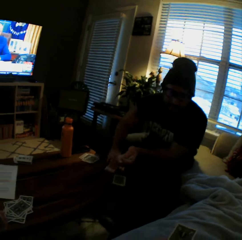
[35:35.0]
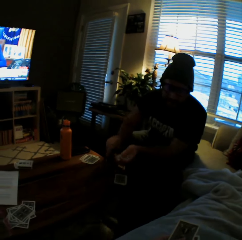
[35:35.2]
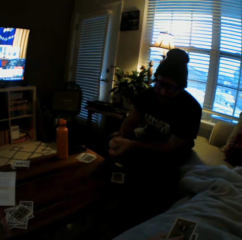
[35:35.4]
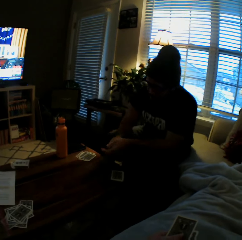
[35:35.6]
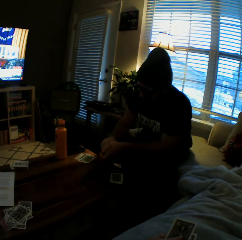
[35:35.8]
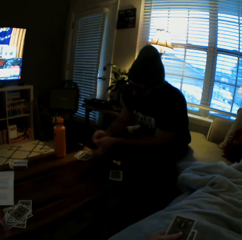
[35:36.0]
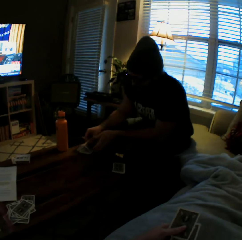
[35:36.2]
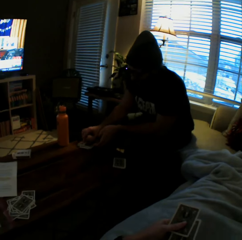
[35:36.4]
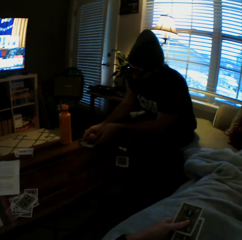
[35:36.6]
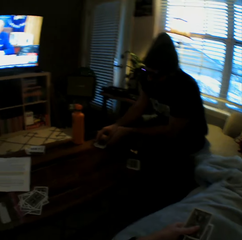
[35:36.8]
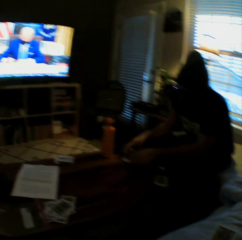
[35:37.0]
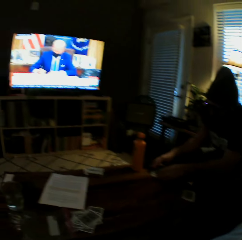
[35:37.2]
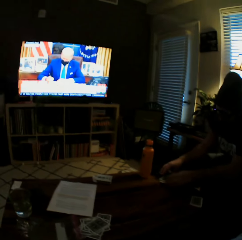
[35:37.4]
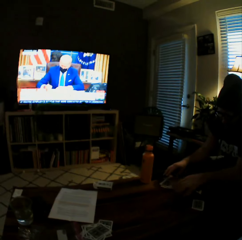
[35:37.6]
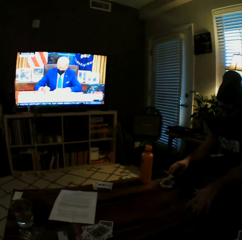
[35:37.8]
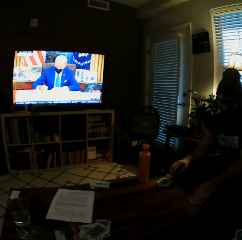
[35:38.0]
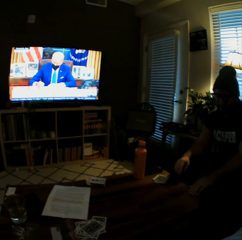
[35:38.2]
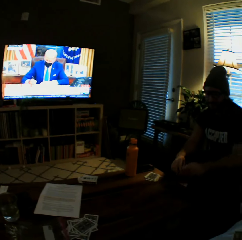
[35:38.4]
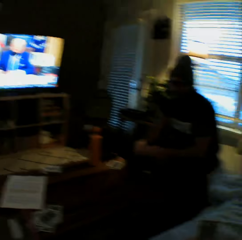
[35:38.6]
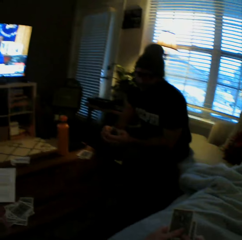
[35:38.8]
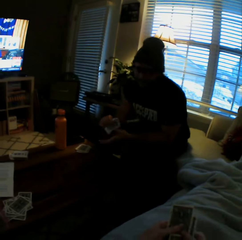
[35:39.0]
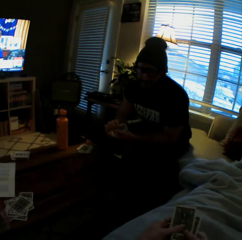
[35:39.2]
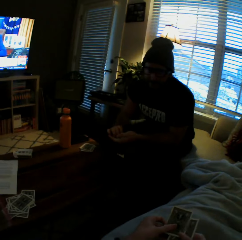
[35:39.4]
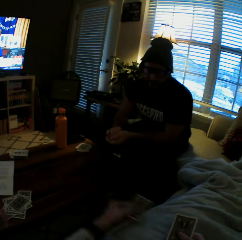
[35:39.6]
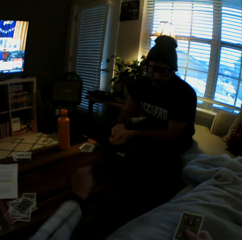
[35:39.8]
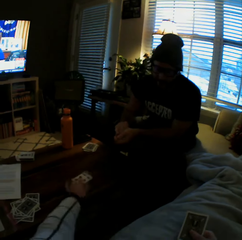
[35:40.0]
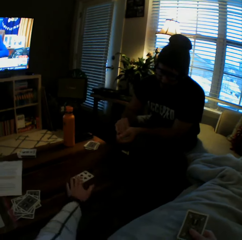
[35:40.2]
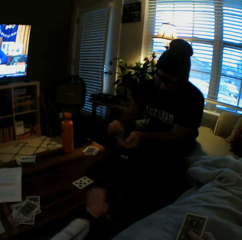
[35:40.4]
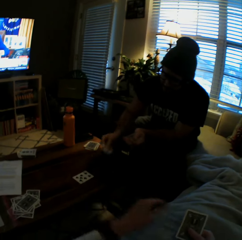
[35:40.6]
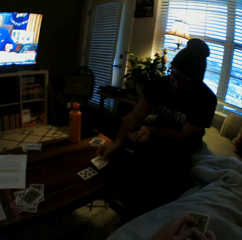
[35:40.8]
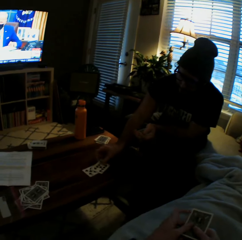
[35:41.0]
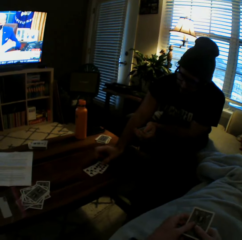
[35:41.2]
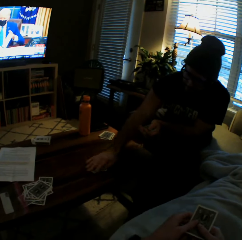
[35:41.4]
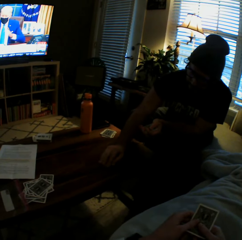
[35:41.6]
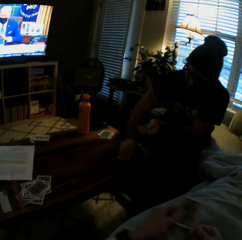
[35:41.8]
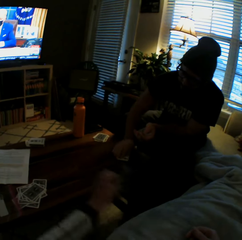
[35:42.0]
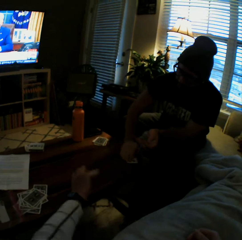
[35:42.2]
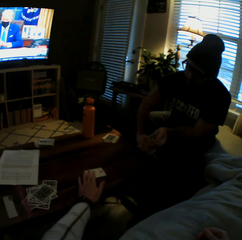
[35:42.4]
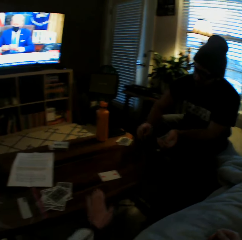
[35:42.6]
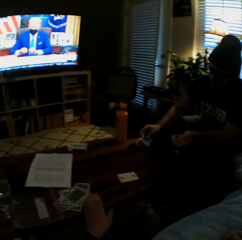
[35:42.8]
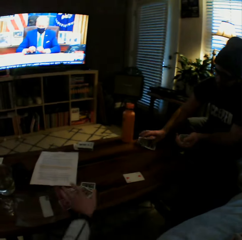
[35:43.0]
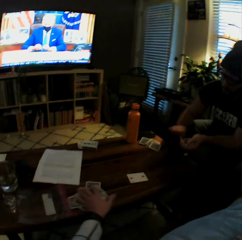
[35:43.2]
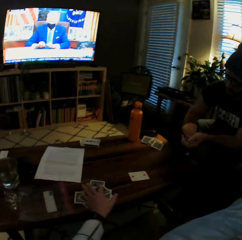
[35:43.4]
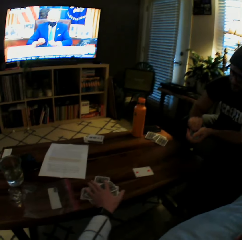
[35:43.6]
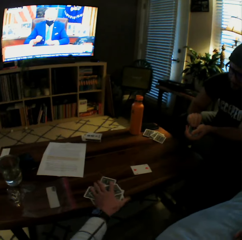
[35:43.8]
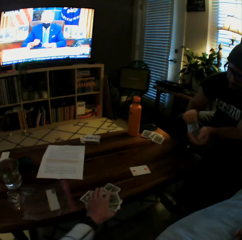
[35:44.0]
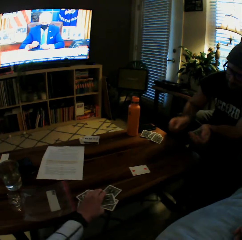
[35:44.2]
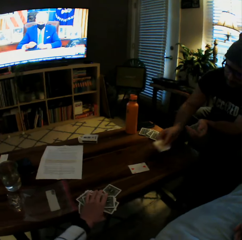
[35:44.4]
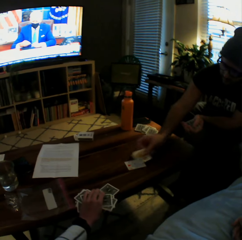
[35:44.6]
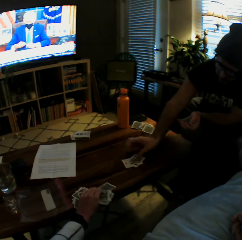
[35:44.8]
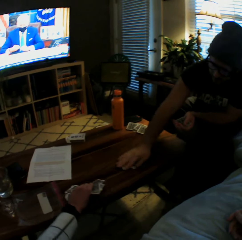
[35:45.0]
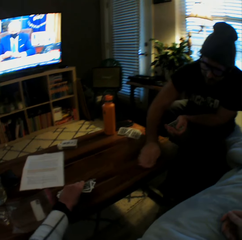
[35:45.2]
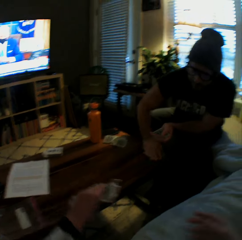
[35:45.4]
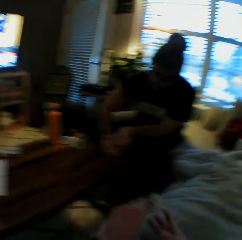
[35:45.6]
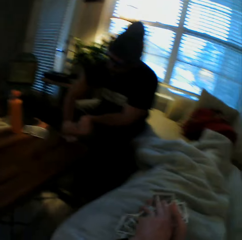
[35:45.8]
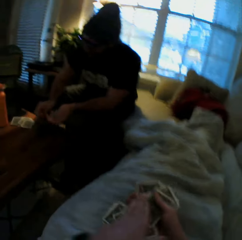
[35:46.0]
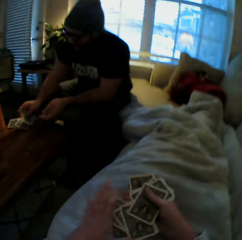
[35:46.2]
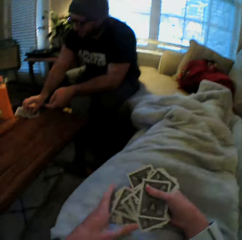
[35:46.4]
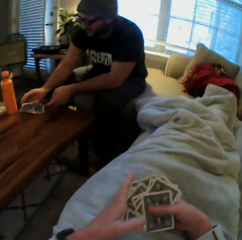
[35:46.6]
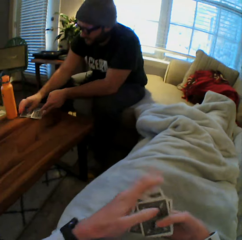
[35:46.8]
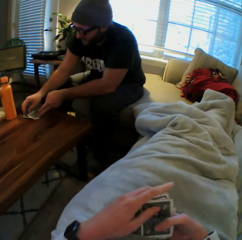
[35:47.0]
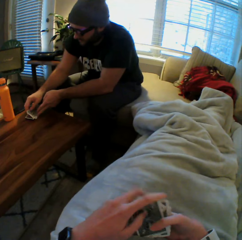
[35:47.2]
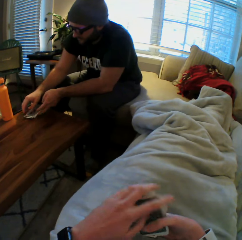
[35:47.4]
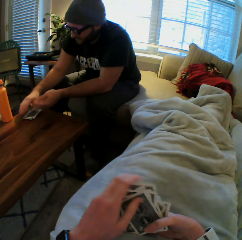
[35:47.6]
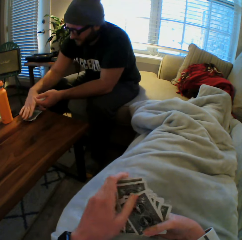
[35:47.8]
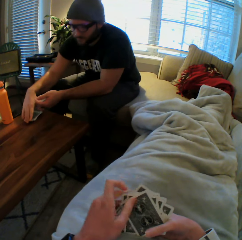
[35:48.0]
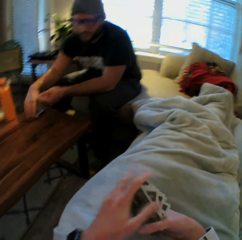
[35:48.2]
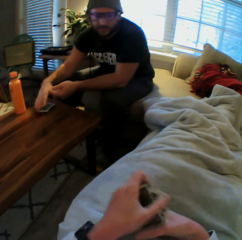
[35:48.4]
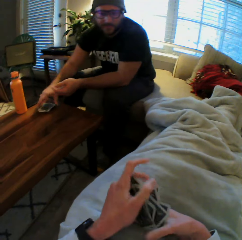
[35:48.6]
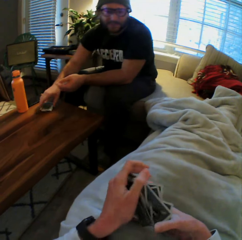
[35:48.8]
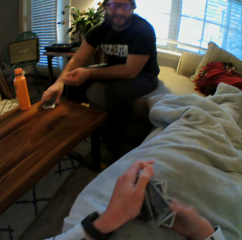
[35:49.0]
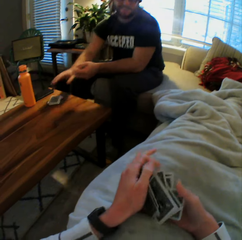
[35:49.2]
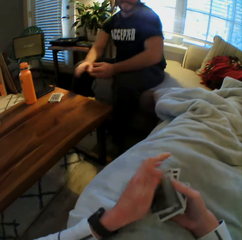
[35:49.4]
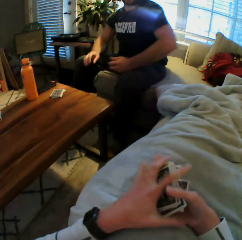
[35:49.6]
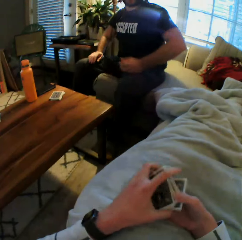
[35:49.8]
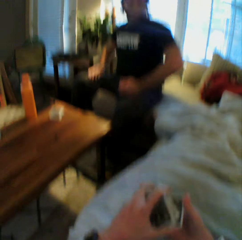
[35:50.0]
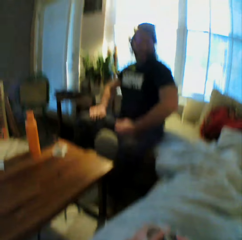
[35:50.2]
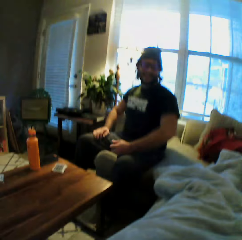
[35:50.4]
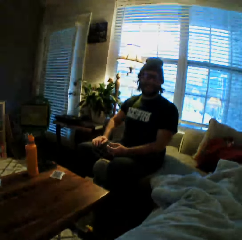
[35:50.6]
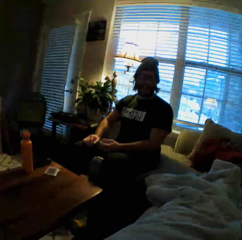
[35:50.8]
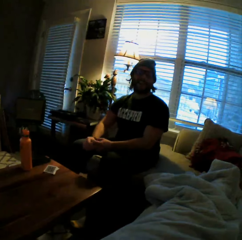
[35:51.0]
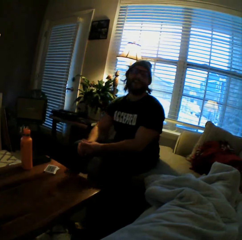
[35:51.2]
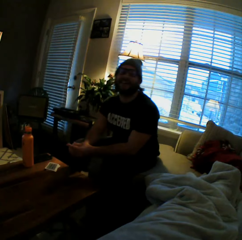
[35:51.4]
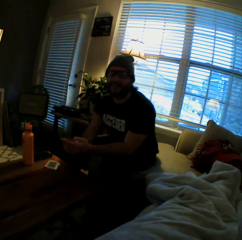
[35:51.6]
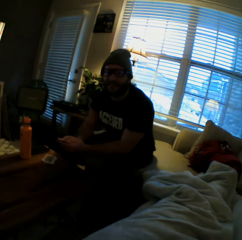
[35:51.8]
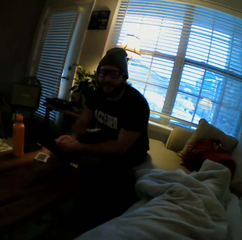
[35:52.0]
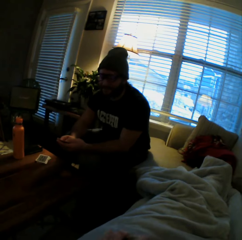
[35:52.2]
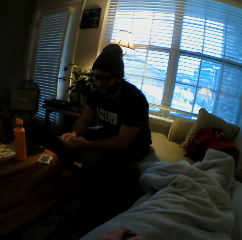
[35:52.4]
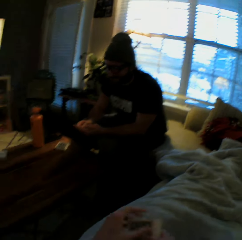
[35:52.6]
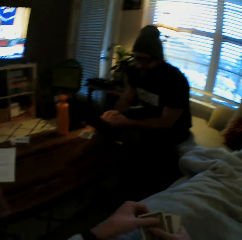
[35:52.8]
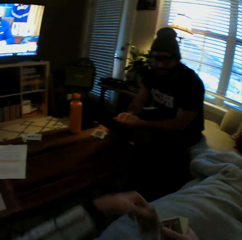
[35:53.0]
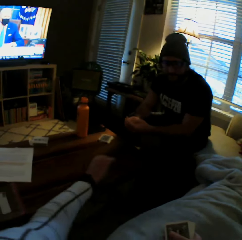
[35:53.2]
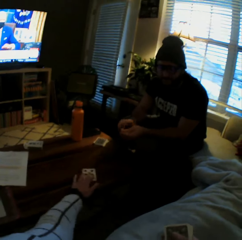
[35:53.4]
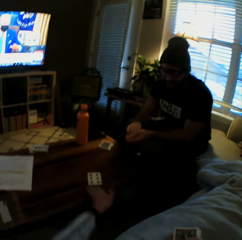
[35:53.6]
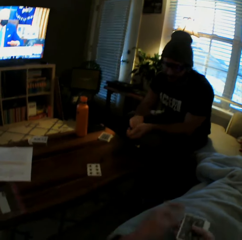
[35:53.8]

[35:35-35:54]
The man drops the cards on one side on the table with his right hand, picks up some cards from the table with his left hand, and holds the cards with both hands. The camera wearer drops another card on the table with her left hand. The man plays a card game with the camera wearer. The man drops another card on the table with his right hand and picks up the cards on the table with his right hand. The camera wearer drops another card on the table with her left hand. The man drops the cards on the table with his right hand. The camera wearer picks up some cards from the table with her left hand. The man drops another card on the table with his right hand. The camera wearer picks up some cards from the table with her left hand. The man picks up the cards from the table with his right hand. The camera wearer arranges the cards with both hands on the duvet. The man drops the cards on the table, arranges the cards on the table with his right hand, sits up, and arranges the cards in his hands.

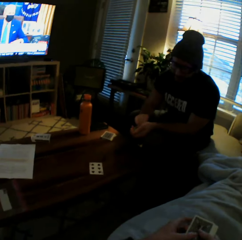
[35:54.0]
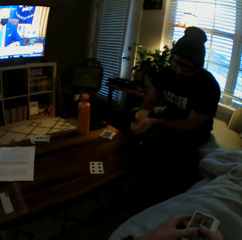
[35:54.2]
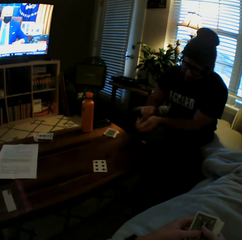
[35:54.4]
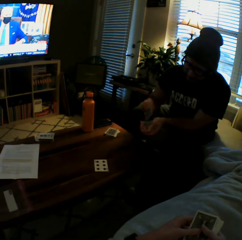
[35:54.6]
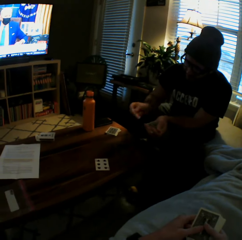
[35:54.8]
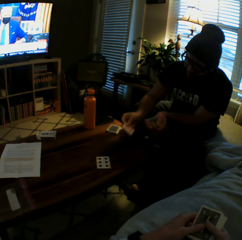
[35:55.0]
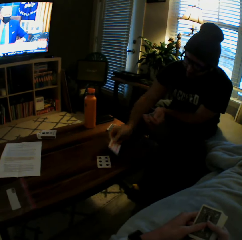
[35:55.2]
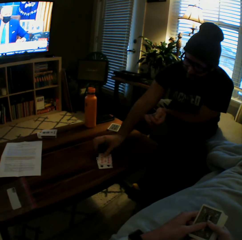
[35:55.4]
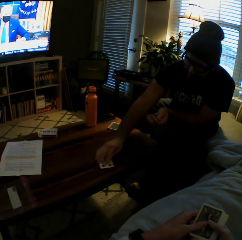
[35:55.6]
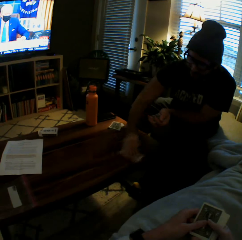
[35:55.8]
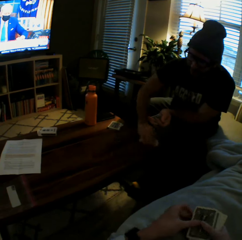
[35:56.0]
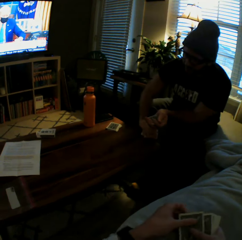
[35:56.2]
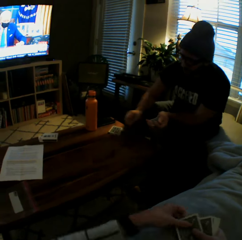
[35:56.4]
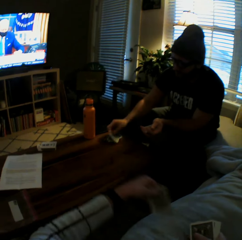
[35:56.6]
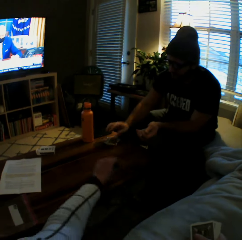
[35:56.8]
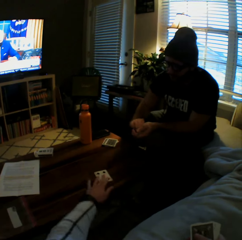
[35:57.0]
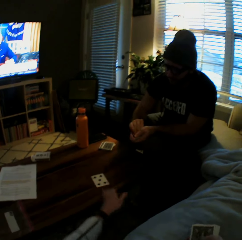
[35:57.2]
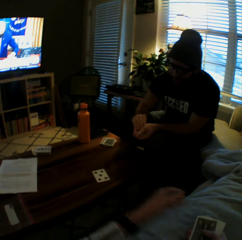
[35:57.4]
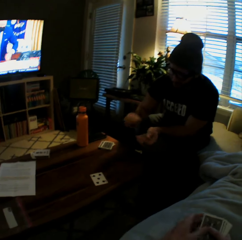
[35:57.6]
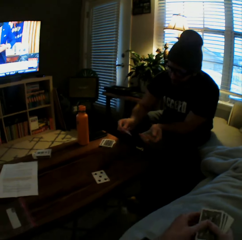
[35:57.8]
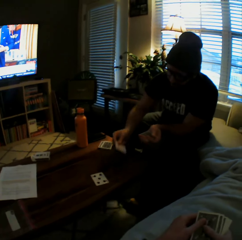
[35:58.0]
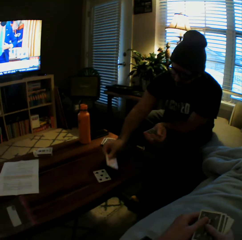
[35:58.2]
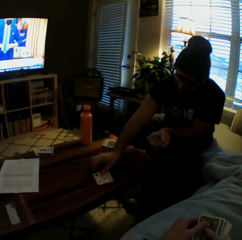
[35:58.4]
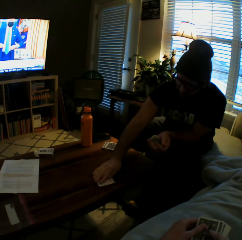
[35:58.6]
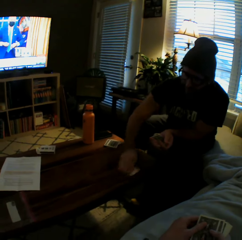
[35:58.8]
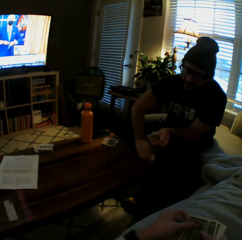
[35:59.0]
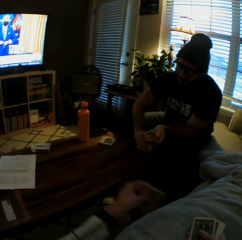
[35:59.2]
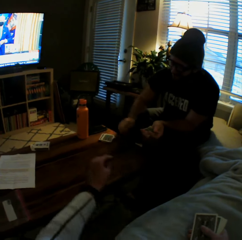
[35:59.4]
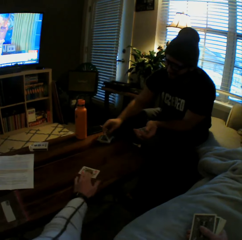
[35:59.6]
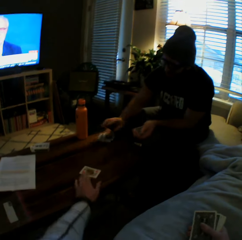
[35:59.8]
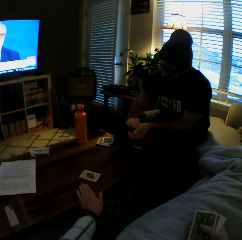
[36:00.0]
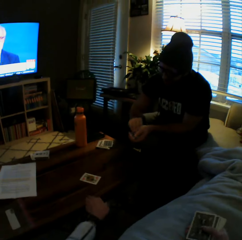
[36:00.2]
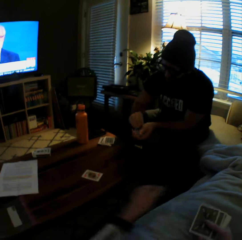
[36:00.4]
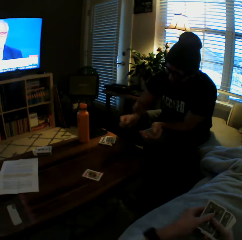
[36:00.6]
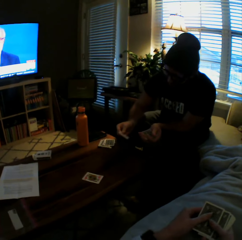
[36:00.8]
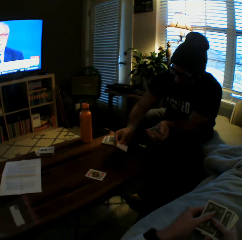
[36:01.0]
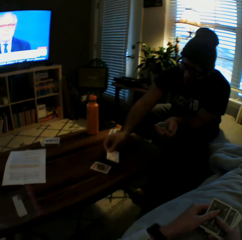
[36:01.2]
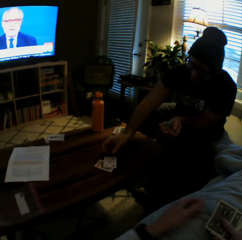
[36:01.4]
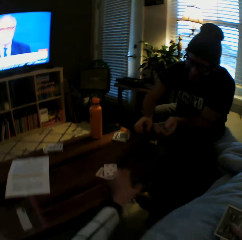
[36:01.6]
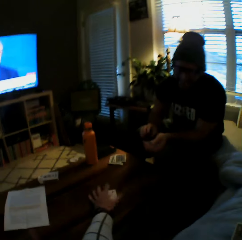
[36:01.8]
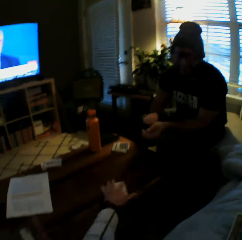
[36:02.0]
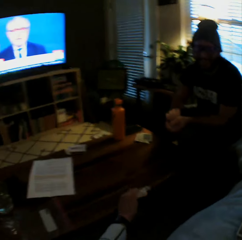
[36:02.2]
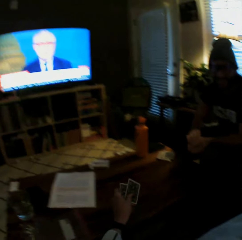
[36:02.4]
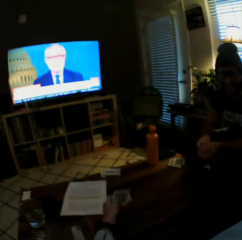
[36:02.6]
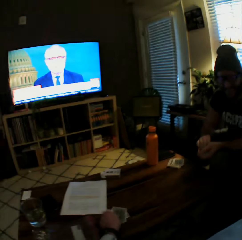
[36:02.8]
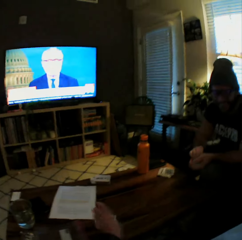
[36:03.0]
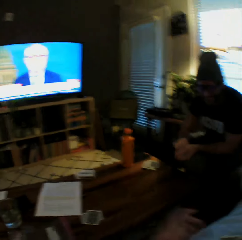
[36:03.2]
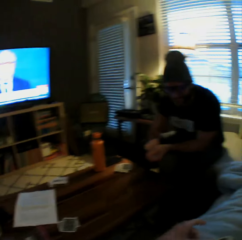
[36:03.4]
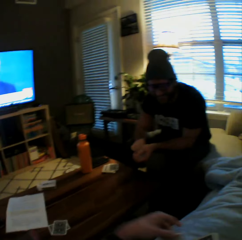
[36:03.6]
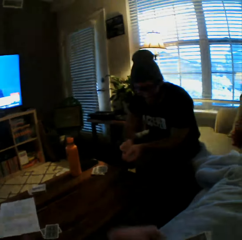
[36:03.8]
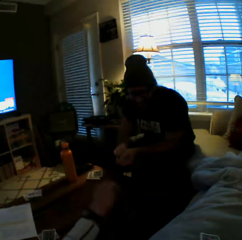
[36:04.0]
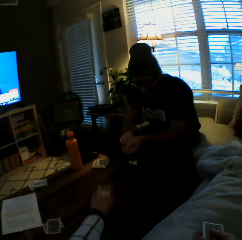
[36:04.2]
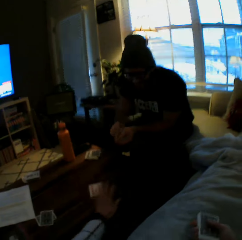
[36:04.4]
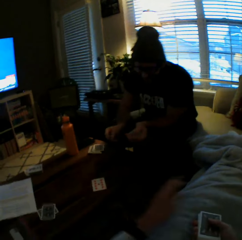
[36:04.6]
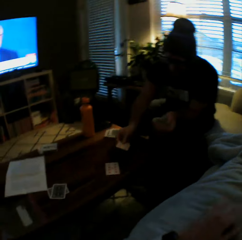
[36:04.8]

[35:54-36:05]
The camera wearer drops another card on the table with her left hand. She plays game cards with a man. The man drops another card on the table with his right hand, picks up the cards from the table with his right hand, and drops the cards on the table. The camera wearer drops another card on the table with her left hand. The man drops another card on the table with his right hand, picks up the cards from the table with his right hand, and drops the cards on the table. The camera wearer drops another card on the table with her left hand. The man drops another card on the table with his right hand. The camera wearer picks up the cards from the table with her left hand. She drops the cards on the table.
